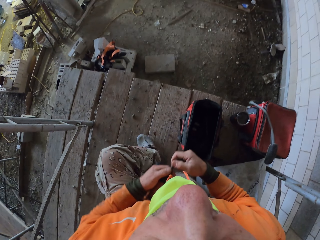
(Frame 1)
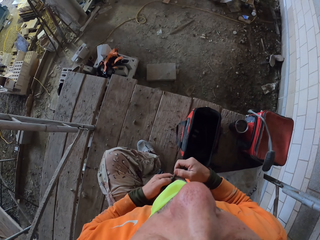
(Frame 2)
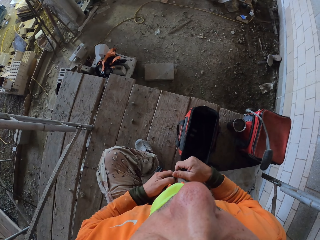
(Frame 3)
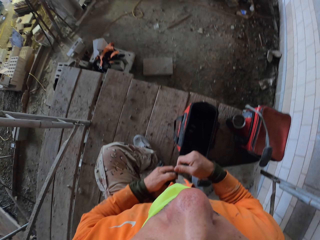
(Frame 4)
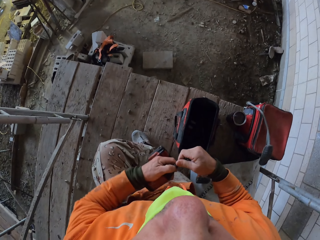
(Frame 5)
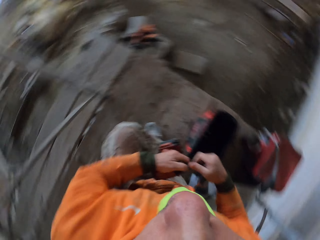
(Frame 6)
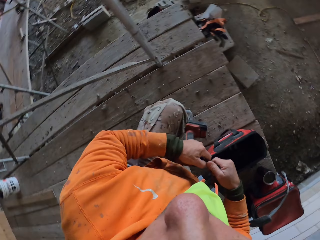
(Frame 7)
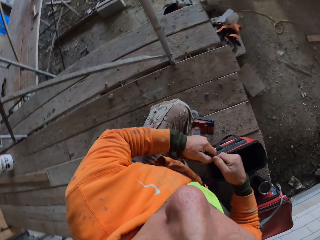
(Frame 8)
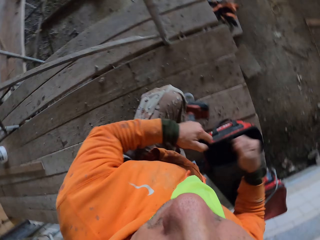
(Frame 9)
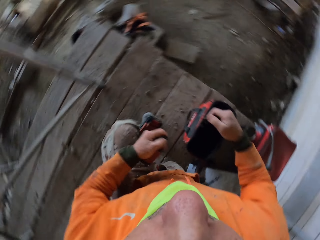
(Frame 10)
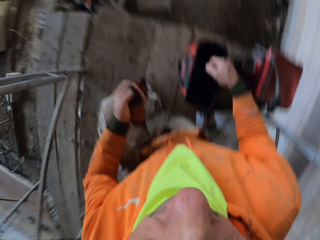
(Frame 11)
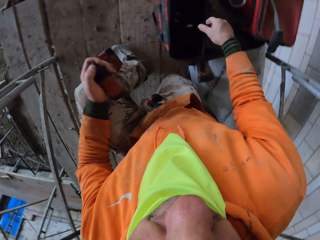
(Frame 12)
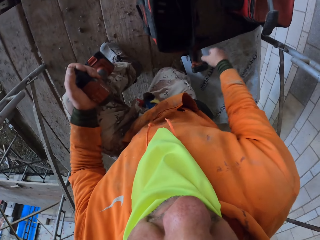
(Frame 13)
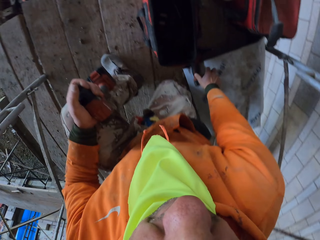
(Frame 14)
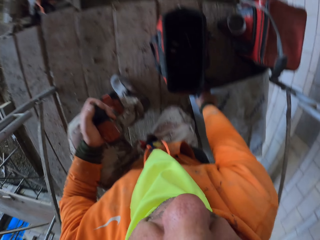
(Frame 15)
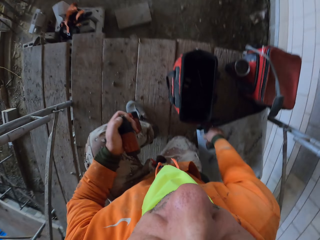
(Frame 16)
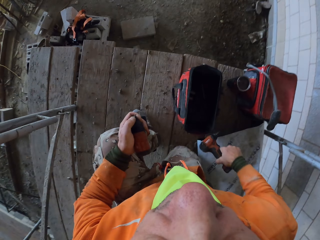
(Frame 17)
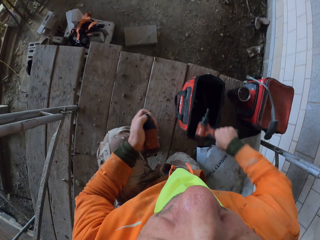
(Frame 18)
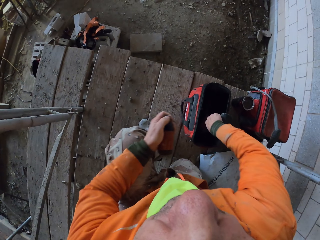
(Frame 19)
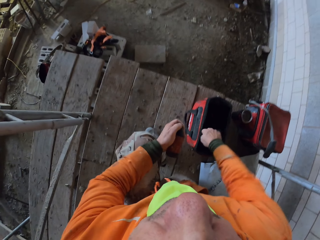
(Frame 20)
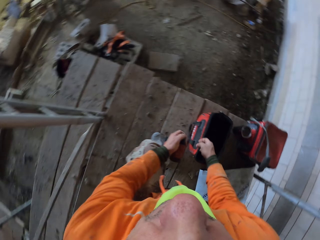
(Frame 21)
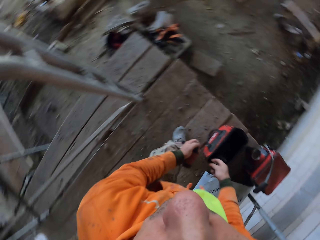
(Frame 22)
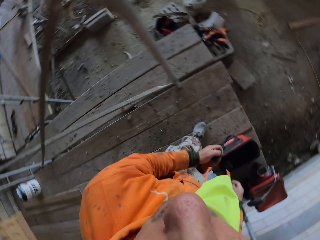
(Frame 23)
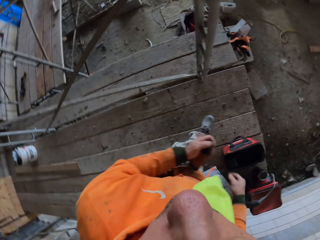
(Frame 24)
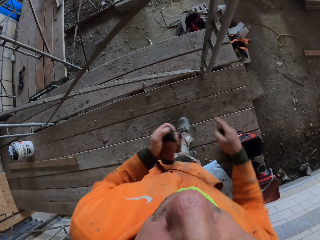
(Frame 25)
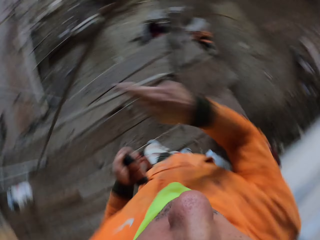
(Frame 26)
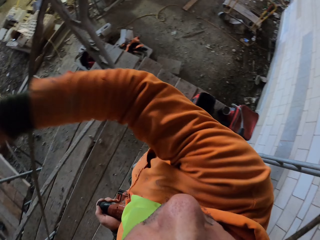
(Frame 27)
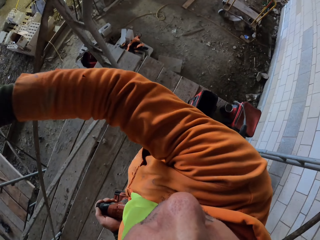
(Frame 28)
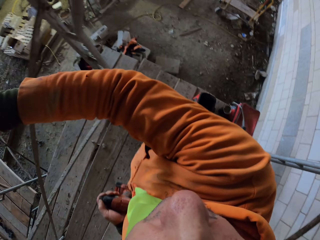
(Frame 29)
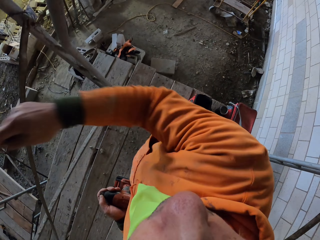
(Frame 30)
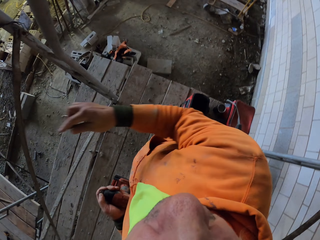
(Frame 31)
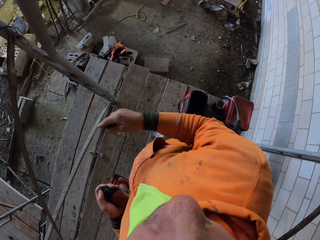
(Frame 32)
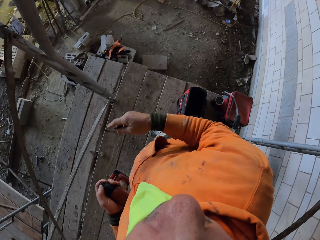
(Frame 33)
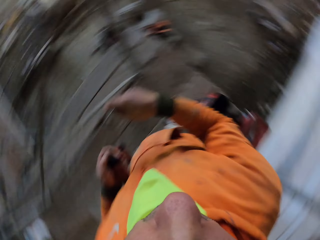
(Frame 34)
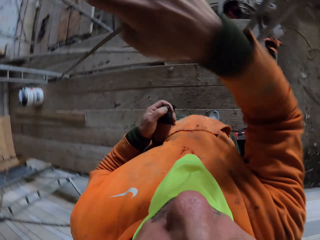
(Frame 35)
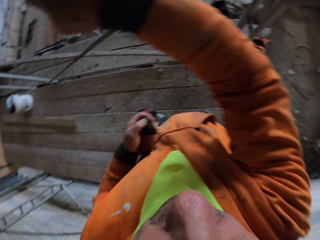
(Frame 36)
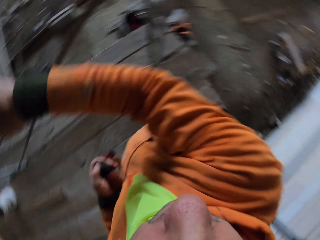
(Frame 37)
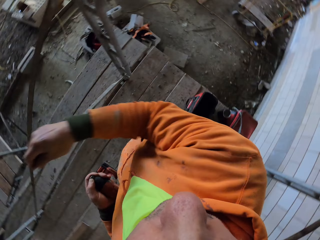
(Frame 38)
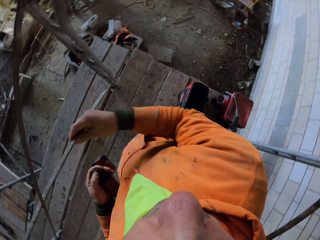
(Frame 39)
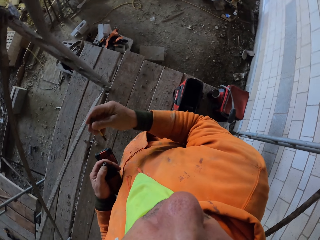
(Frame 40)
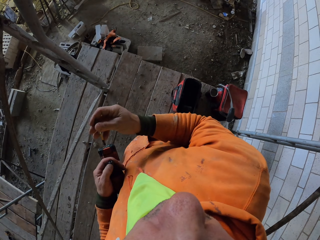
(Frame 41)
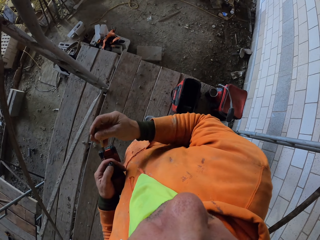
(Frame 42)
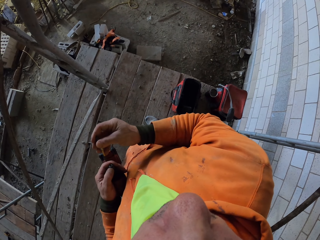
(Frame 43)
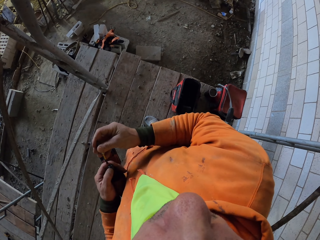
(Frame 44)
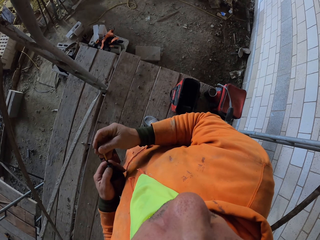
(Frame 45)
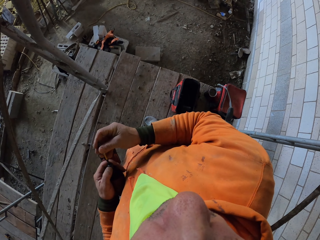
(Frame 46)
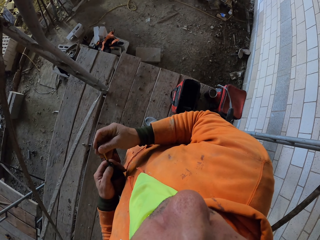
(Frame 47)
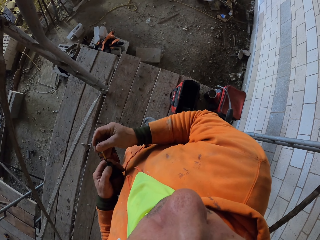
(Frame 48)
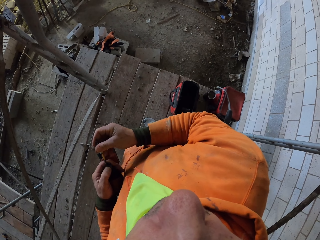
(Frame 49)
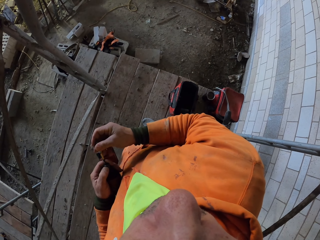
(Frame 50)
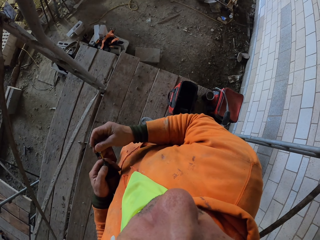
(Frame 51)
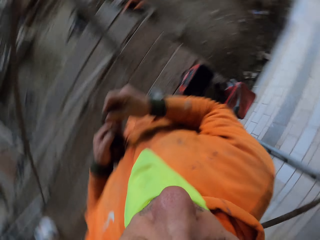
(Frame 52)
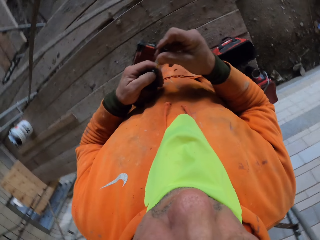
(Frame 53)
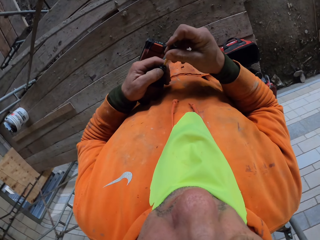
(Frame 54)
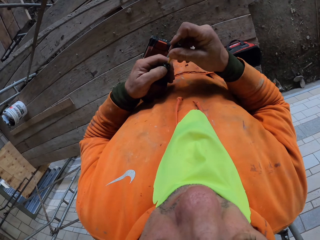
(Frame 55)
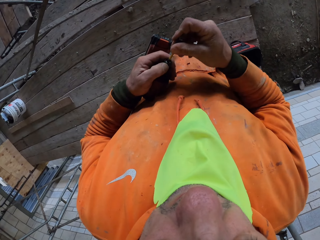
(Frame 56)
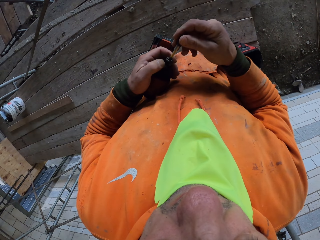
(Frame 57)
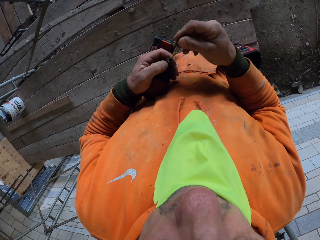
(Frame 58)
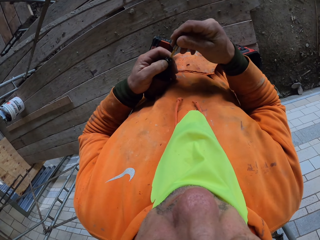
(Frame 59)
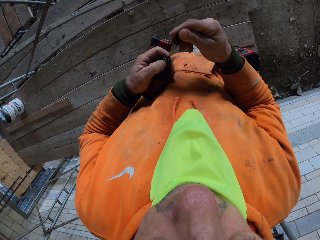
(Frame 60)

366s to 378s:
The camera wearer removes the drill bit from the drill. He drops something in the tool box. He puts the drill bit in the bag. He picks up the second hand drill from the floor. He drops the hand drill in the tool box. He stands up. He touches the scaffolding. He moves his hand. He raises the left hand. He puts the drill bit in the drill.

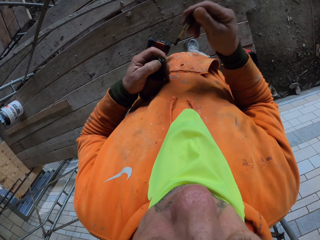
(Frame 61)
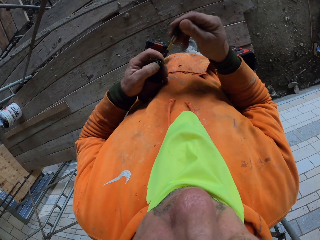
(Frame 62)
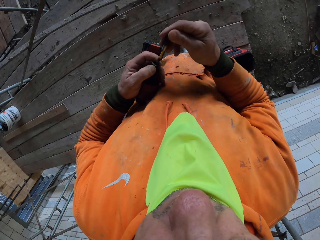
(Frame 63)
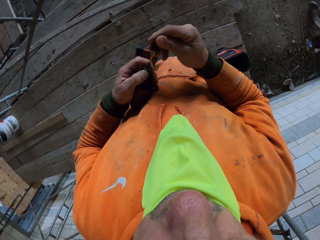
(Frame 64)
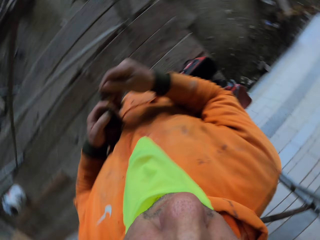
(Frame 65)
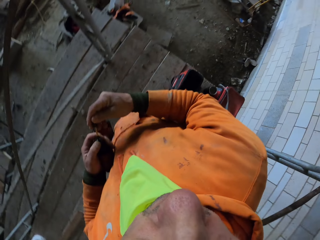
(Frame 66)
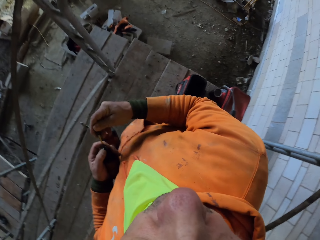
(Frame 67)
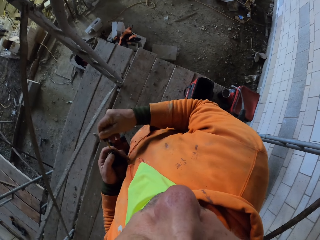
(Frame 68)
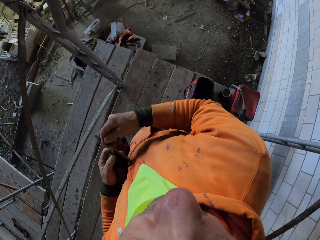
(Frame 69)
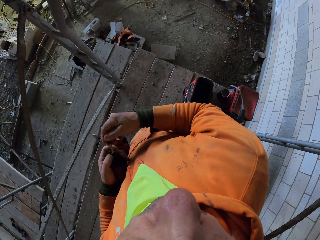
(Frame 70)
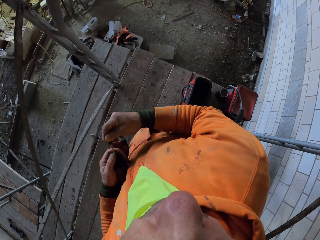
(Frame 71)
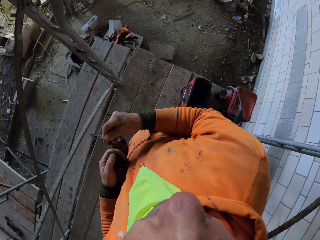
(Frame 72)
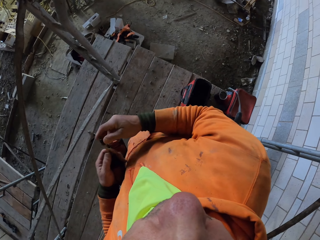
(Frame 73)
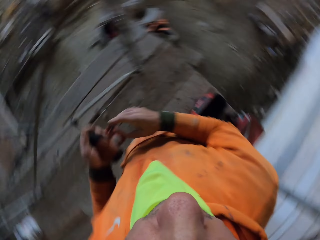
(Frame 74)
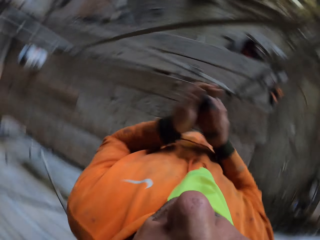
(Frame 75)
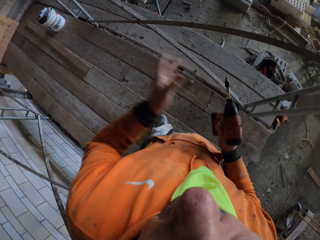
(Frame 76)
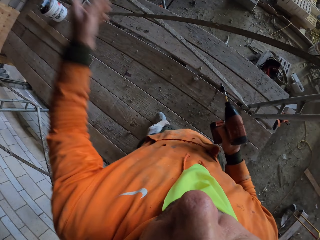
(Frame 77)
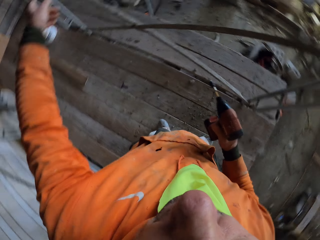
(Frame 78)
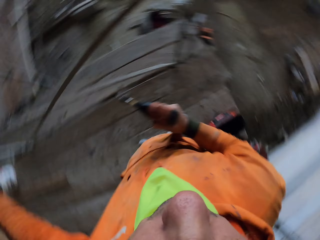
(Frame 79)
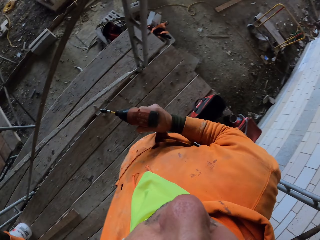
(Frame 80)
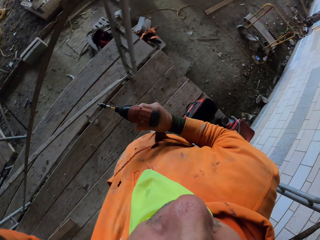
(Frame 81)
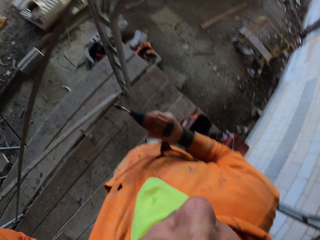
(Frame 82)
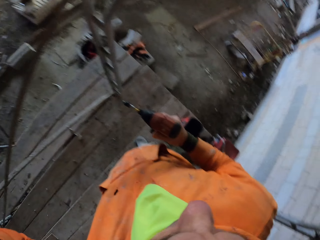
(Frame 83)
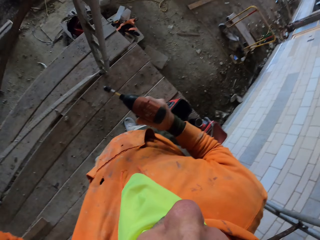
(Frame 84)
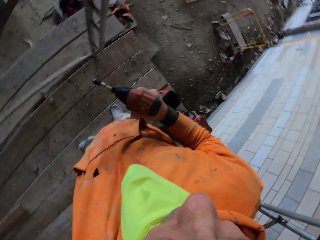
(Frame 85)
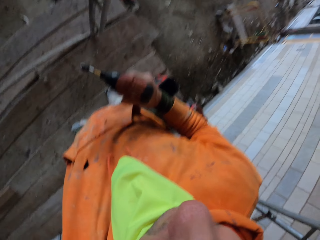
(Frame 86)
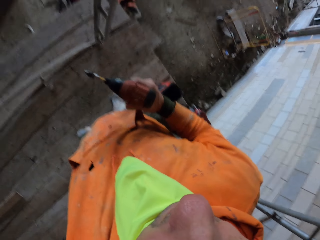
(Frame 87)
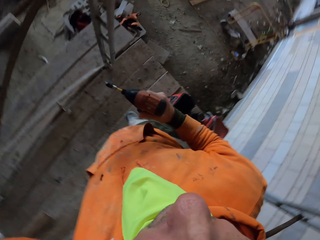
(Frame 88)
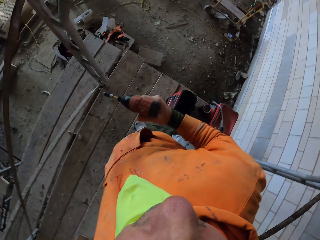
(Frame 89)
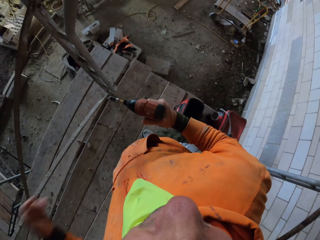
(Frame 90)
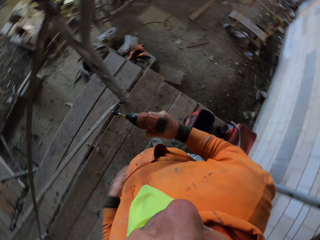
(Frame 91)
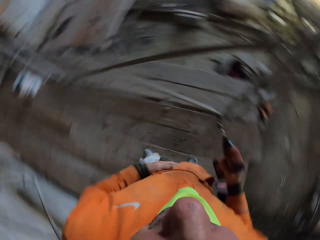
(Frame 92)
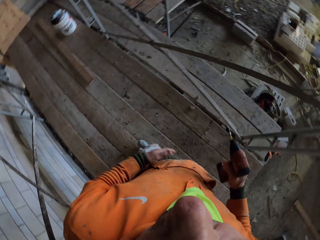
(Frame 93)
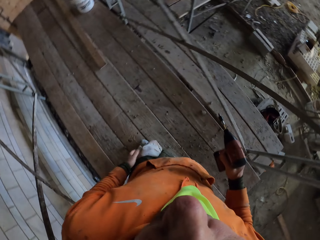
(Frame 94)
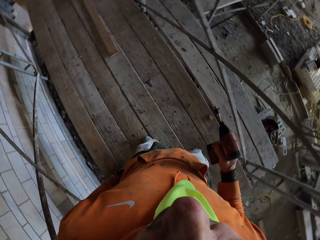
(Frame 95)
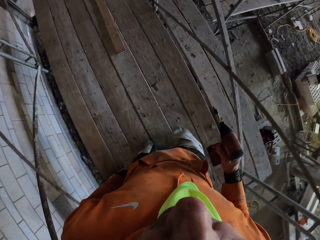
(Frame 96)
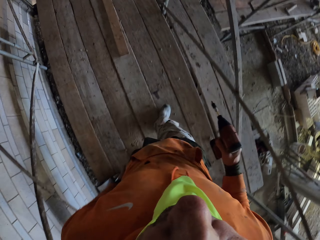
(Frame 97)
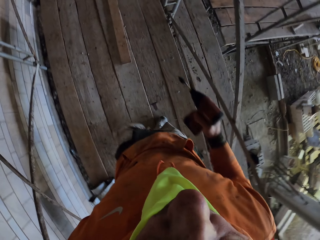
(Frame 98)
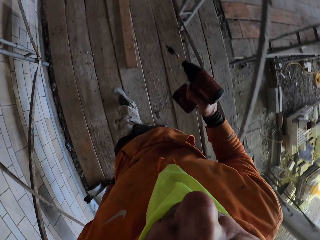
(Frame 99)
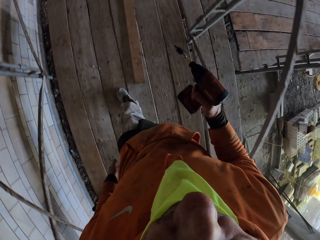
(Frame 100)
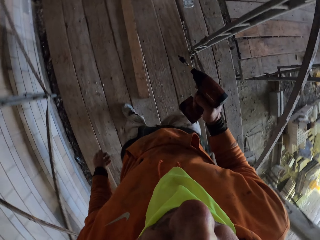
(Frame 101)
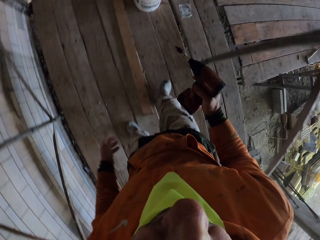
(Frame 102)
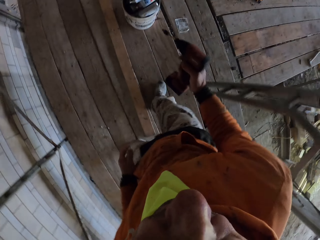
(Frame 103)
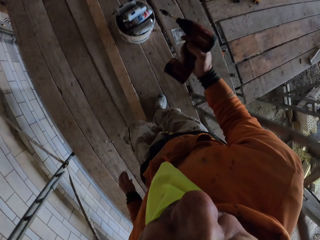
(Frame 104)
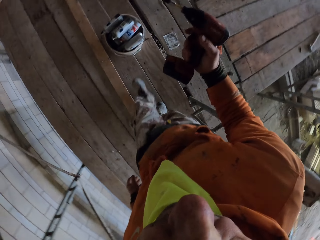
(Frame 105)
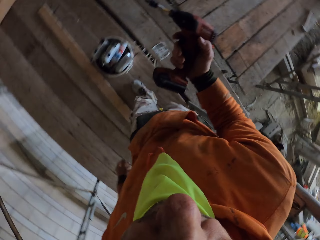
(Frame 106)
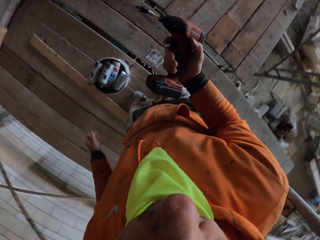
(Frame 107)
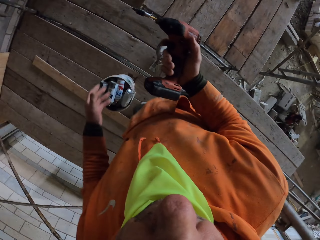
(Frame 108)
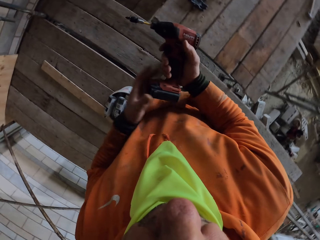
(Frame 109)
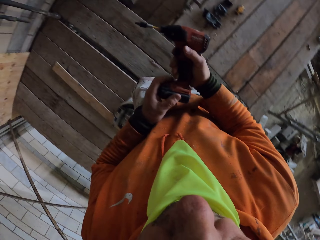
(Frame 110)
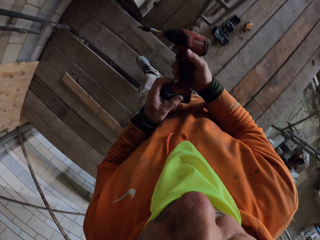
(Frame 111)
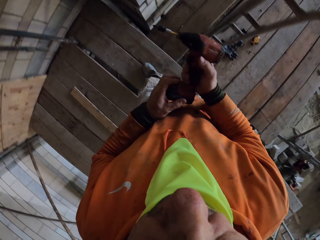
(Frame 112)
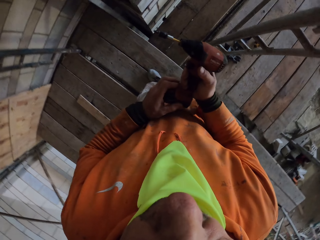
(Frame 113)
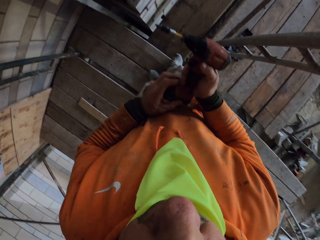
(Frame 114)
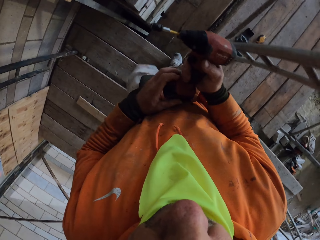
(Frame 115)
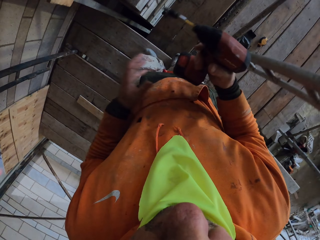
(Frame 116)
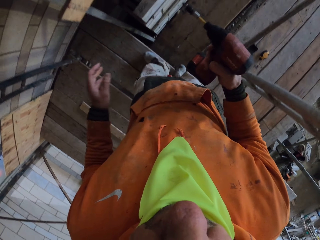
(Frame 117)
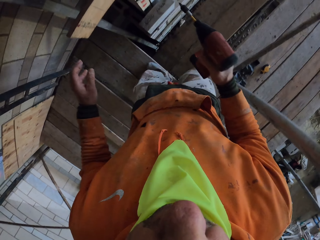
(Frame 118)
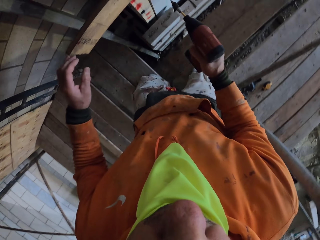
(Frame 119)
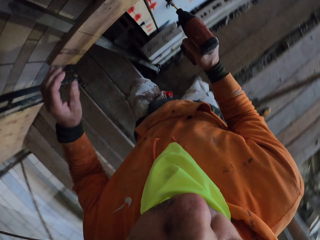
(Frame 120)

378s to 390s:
The camera wearer transfers the hand drill to the right hand. He raises the left hand. He walks with the hand drill. He touches his pullover. He walks on the scaffolding. He presses the drill button.
